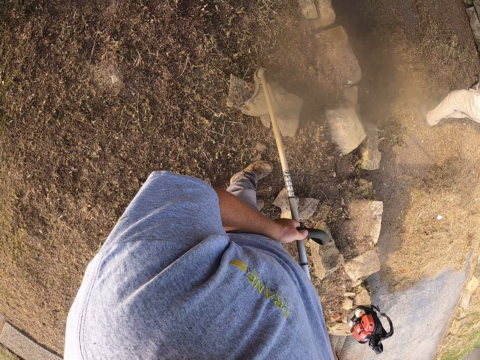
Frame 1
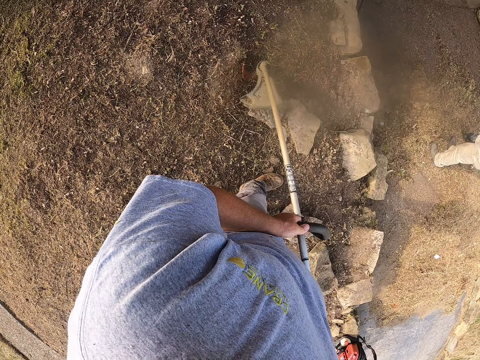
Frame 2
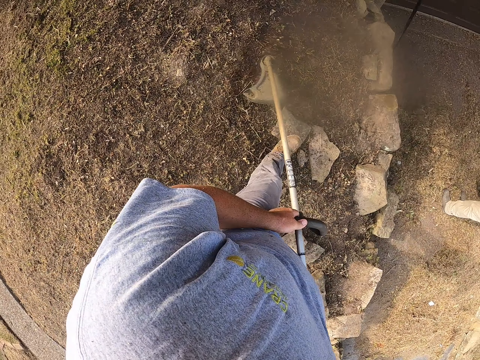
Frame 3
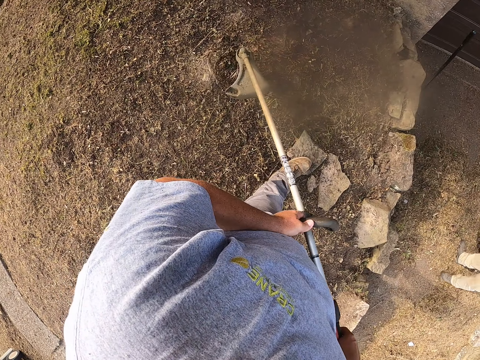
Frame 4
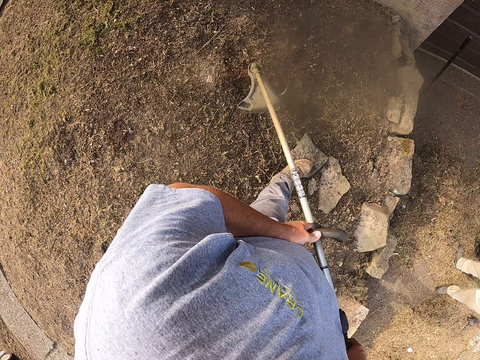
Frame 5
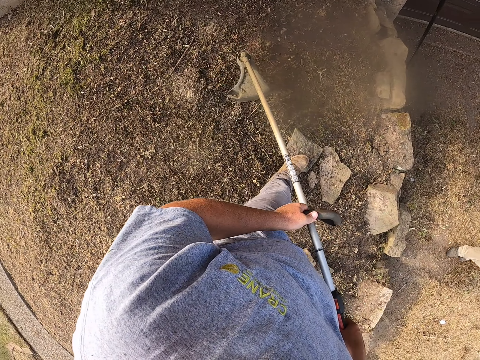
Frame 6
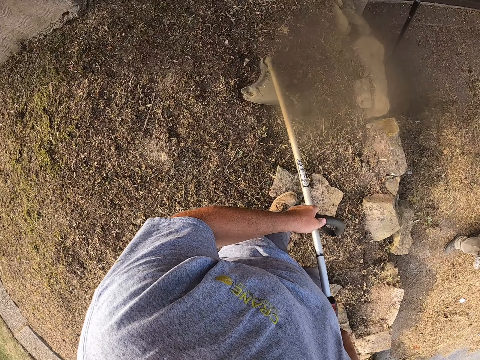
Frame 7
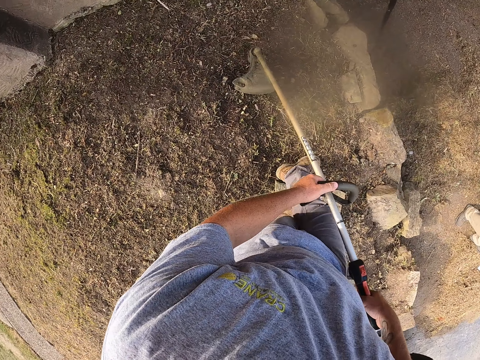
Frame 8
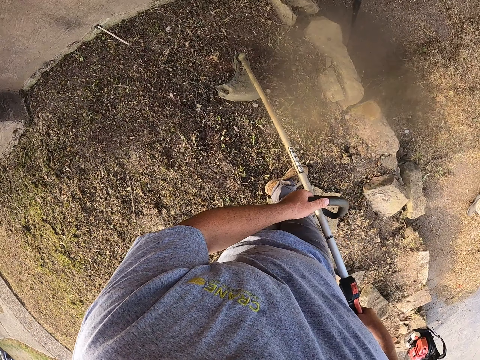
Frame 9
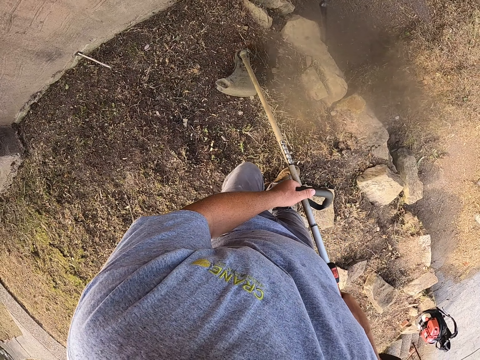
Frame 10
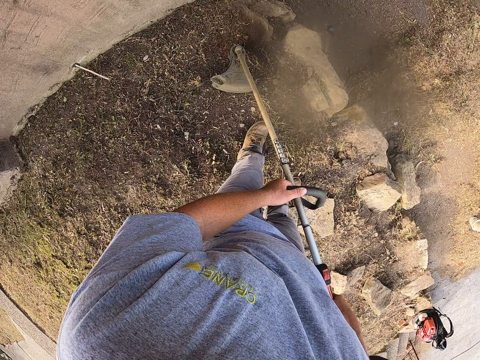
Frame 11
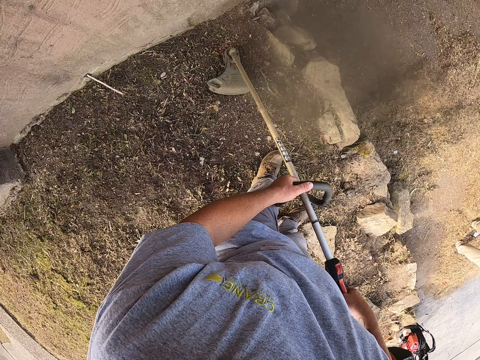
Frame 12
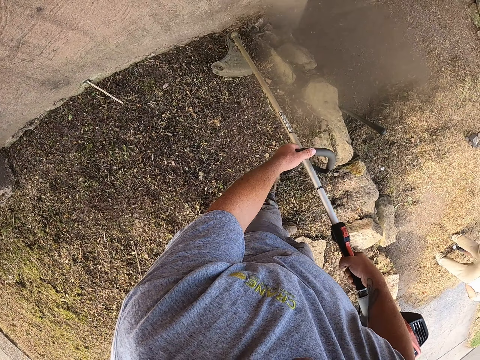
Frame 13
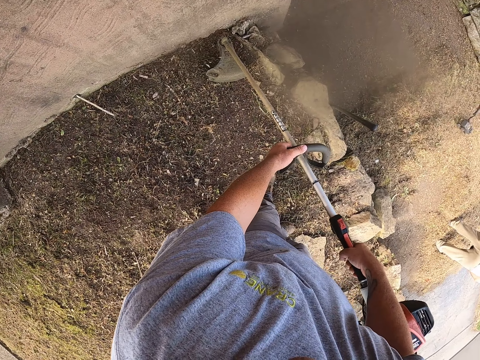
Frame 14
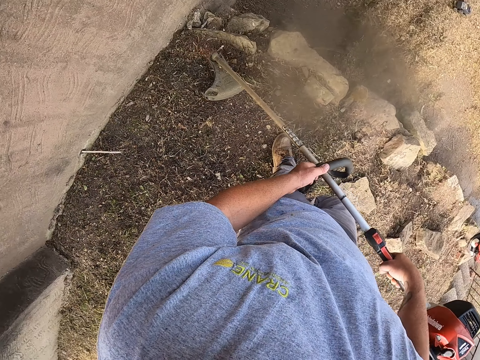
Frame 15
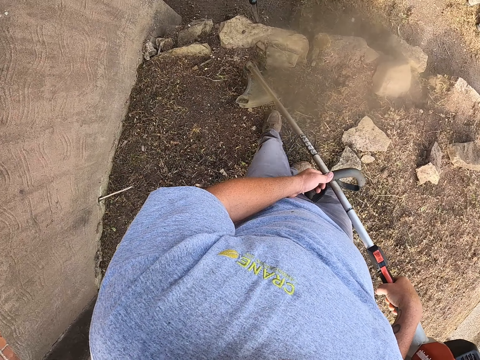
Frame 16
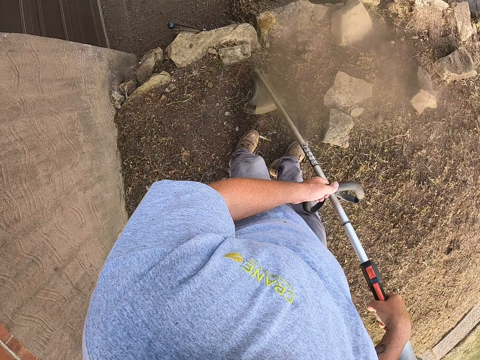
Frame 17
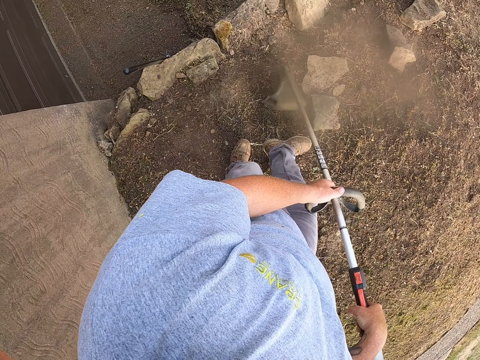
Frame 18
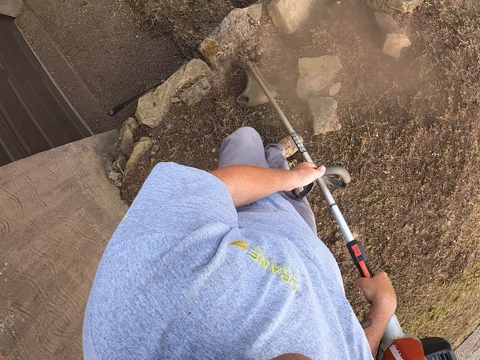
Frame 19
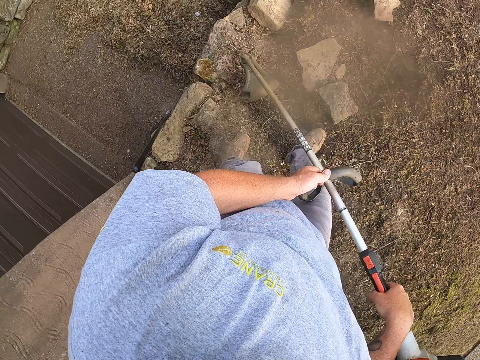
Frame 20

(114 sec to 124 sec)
A man walks around in the compound. The camera wearer cuts the grass on the ground with the string trimmer.

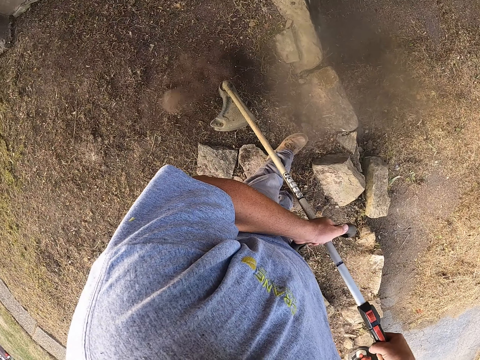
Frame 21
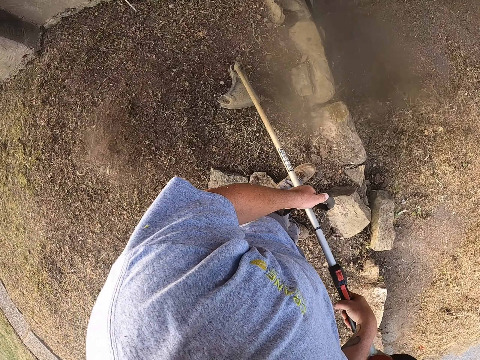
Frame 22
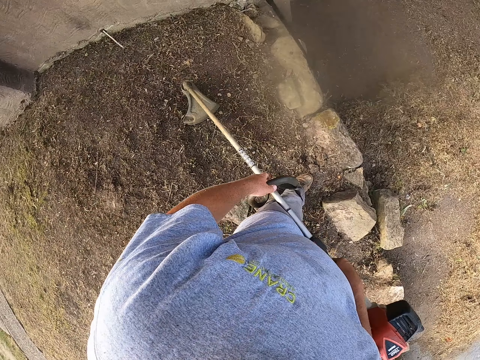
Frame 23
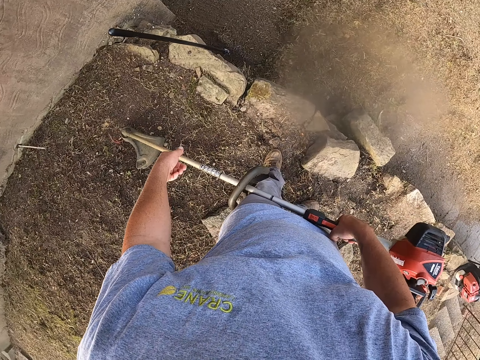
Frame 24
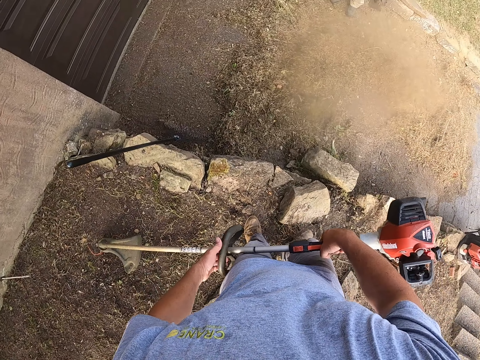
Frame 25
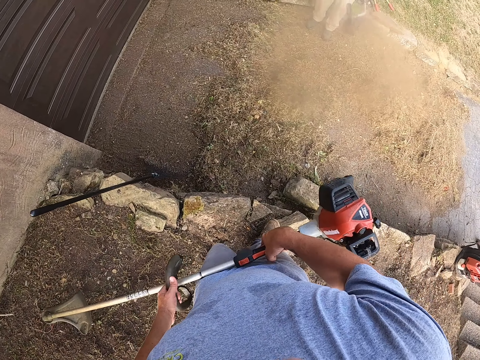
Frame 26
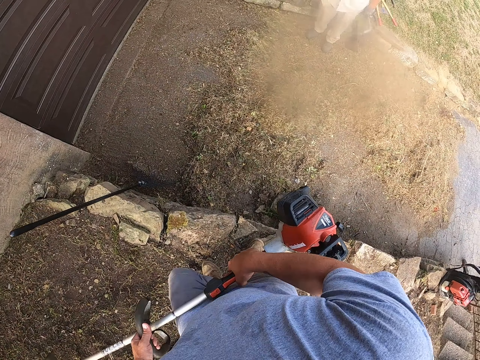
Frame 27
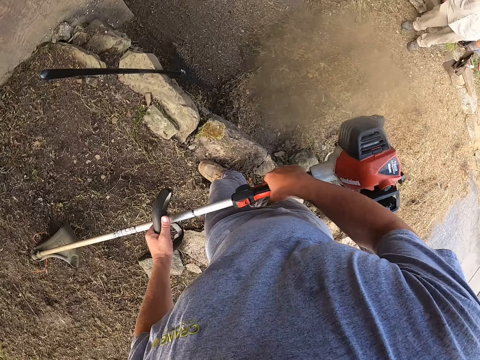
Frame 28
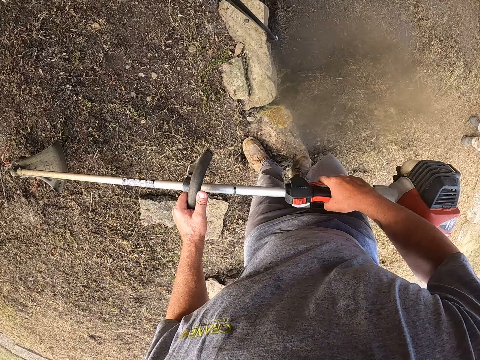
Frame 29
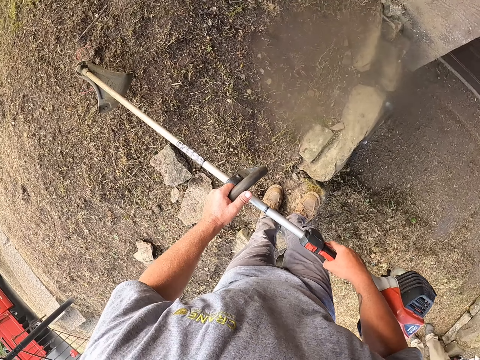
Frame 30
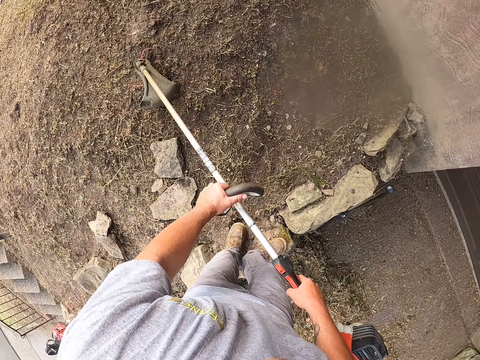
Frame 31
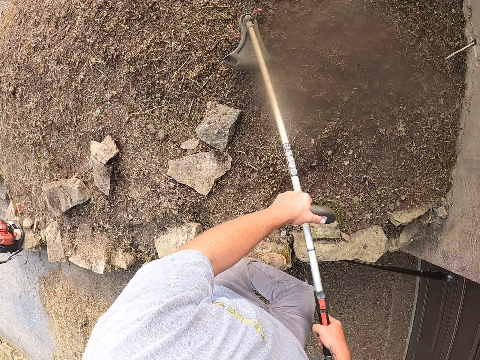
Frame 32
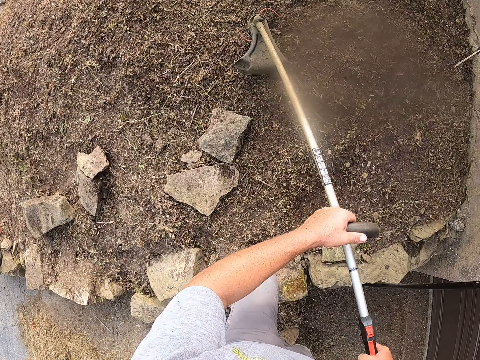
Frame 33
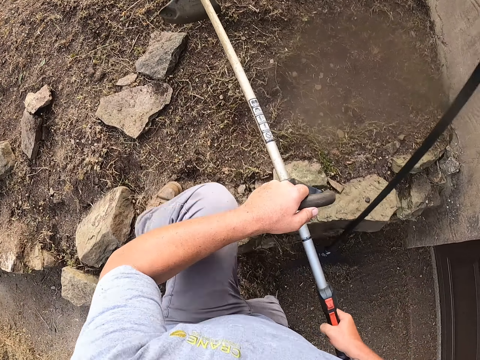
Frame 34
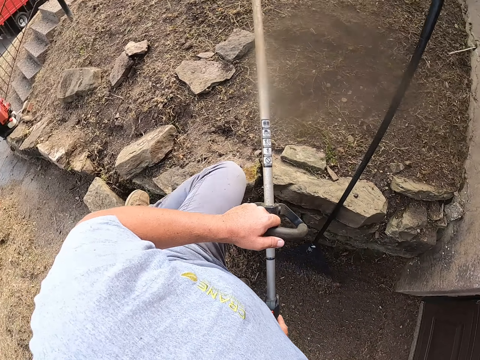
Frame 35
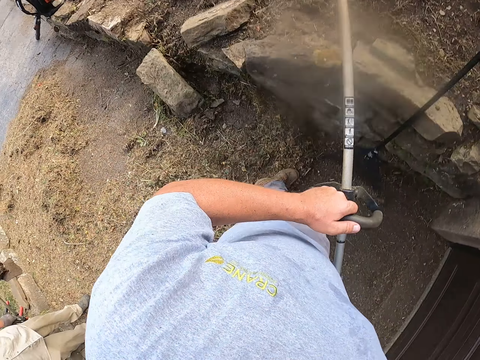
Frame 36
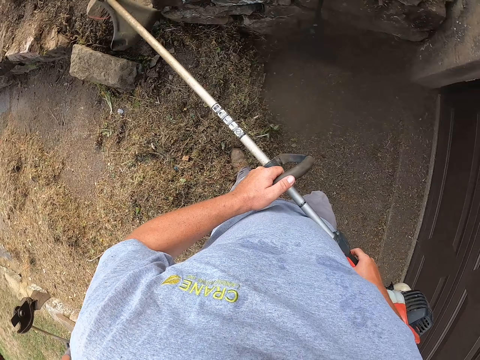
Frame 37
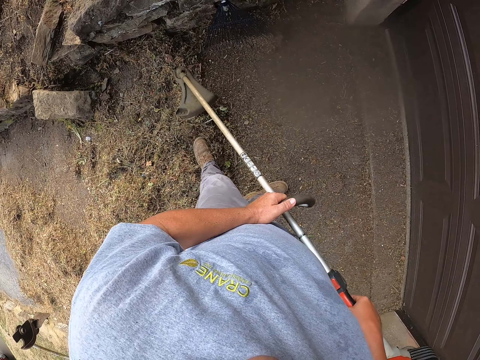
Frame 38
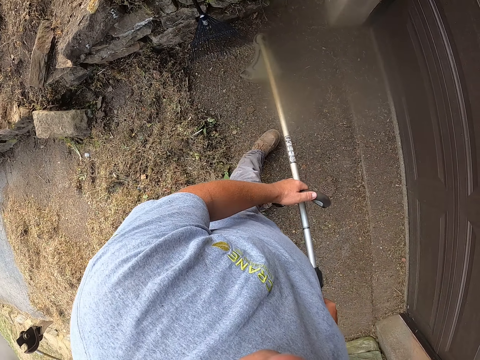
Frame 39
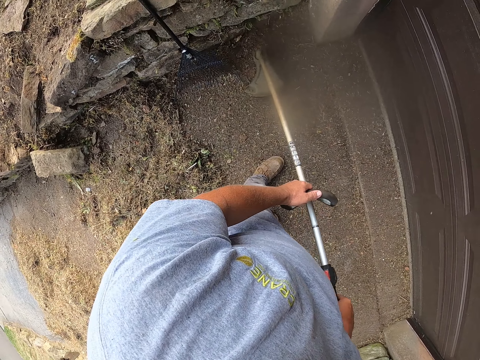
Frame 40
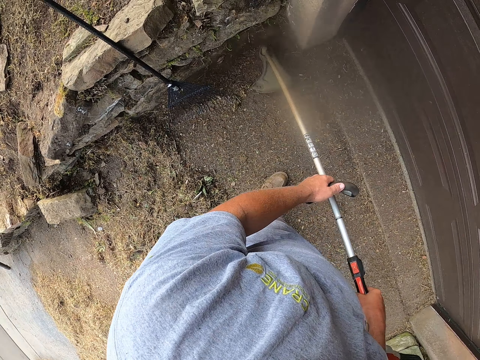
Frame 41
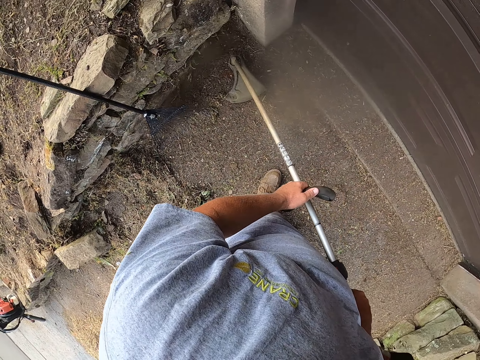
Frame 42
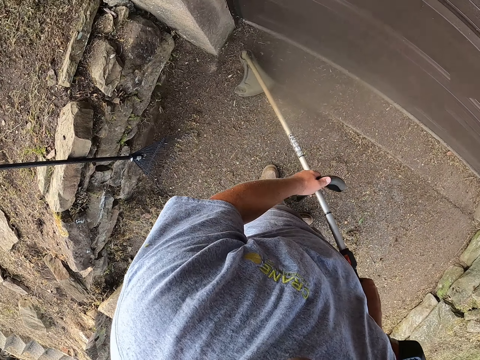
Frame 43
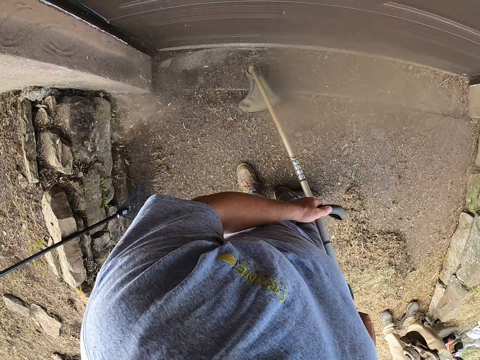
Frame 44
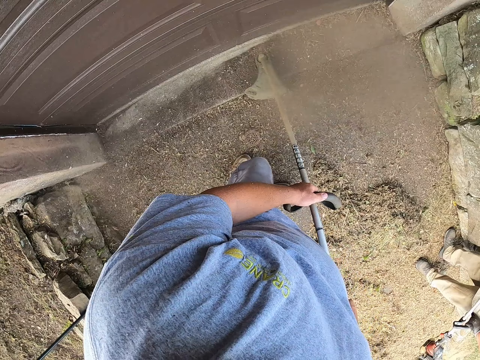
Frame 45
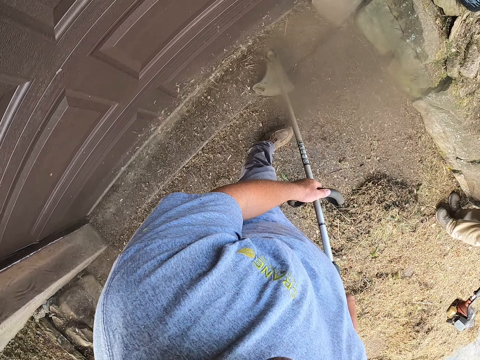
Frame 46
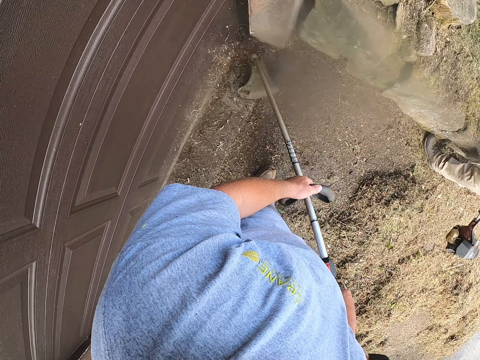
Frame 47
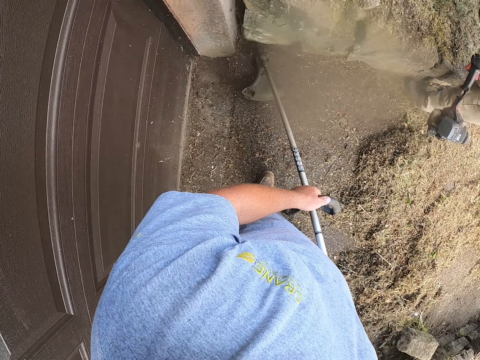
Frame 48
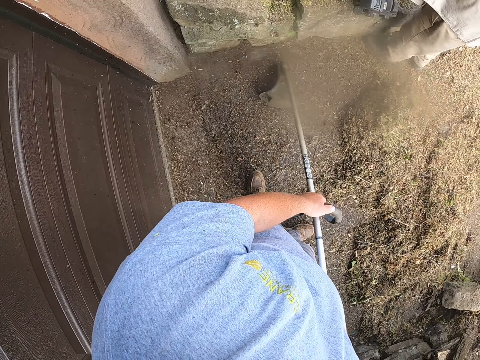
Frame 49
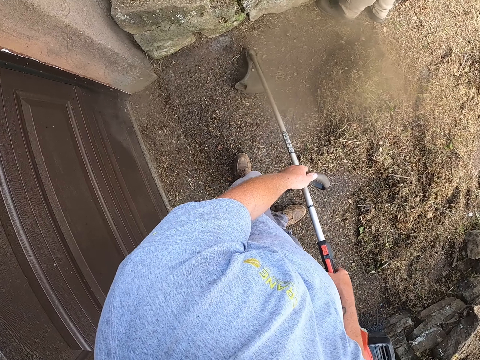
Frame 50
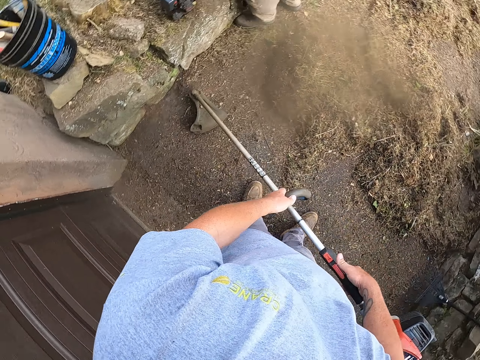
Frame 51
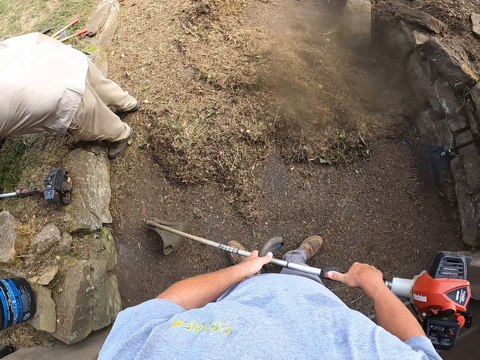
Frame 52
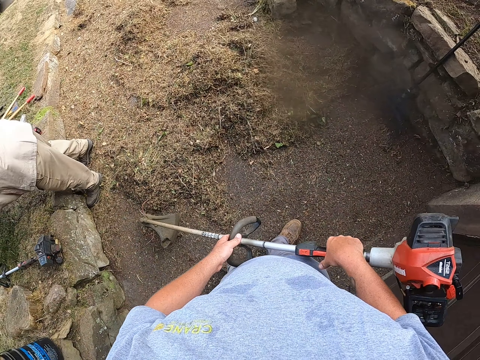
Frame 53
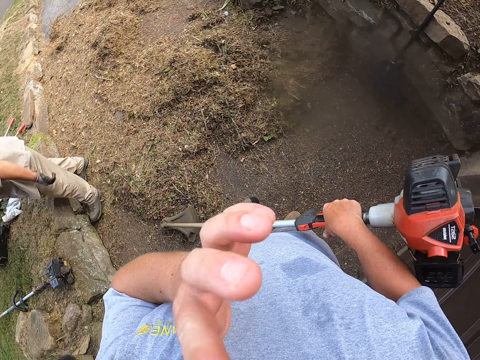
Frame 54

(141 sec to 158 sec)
The camera wearer points on the ground using the left hand. They hold the hand mower or string trimmer with both hands. They descend on the ground. They lift the hand mower. They move around on the ground. They cut the grass with the string trimmer. A man adjusts a hand mower on the ground. The man places something on the grass. The camera wearer cuts the grass on the ground with the string trimmer.
